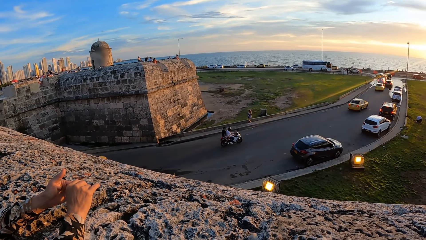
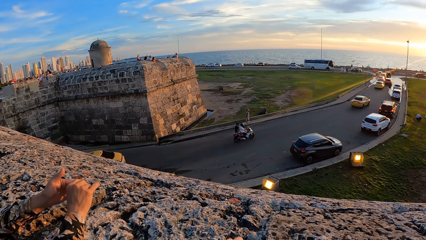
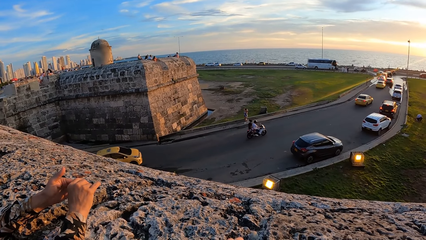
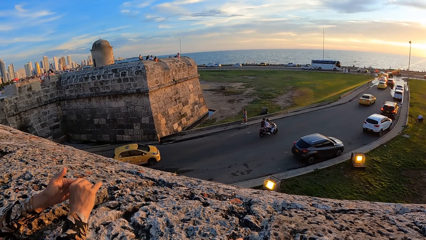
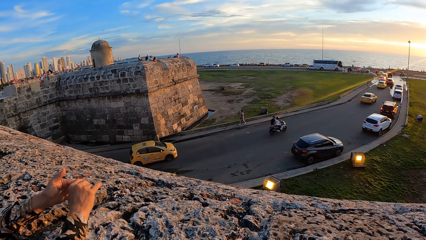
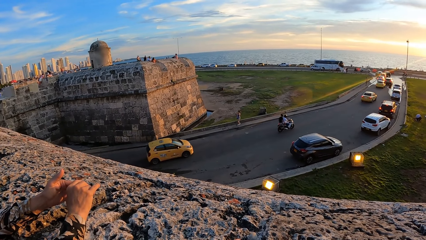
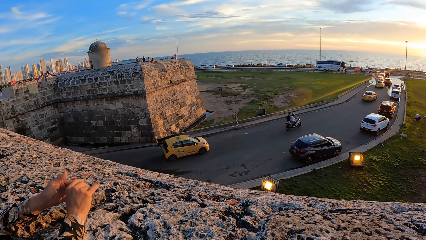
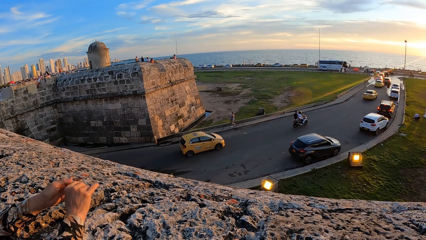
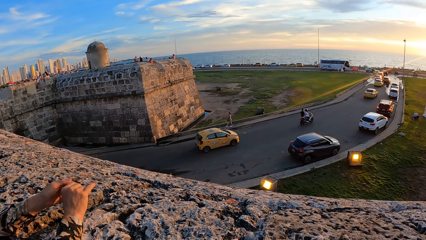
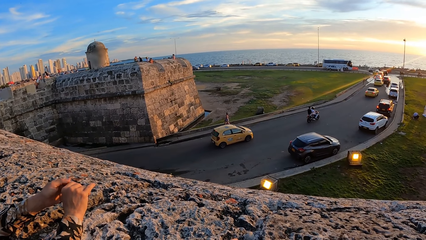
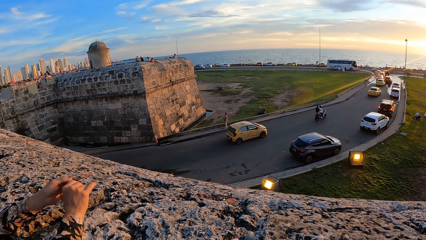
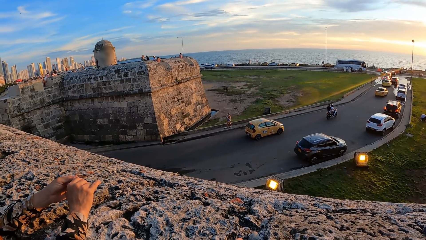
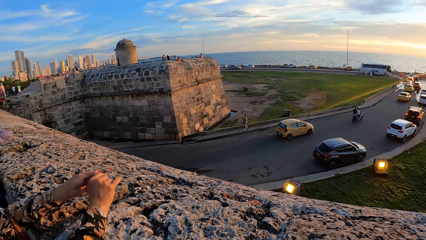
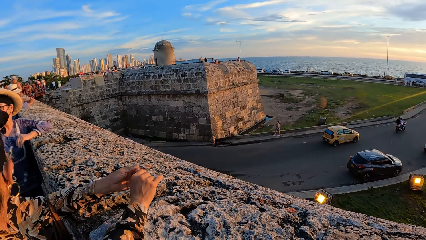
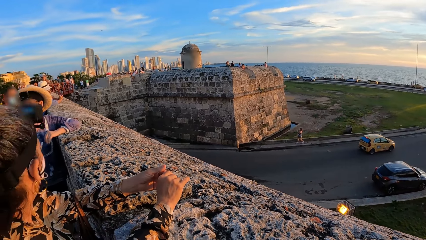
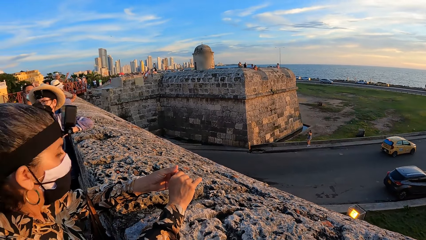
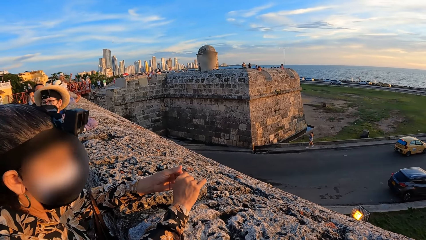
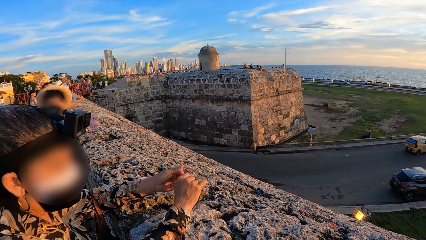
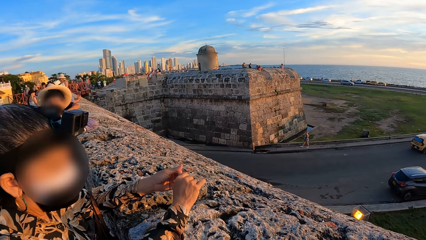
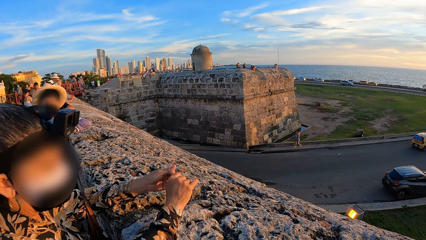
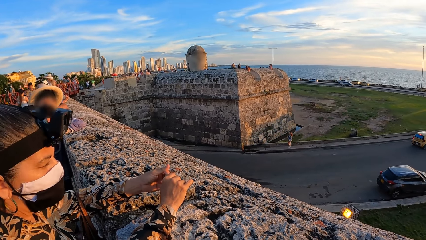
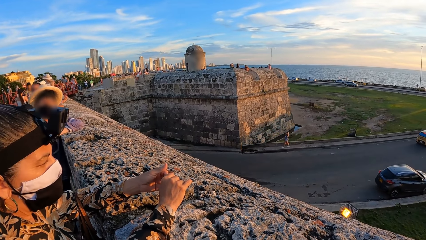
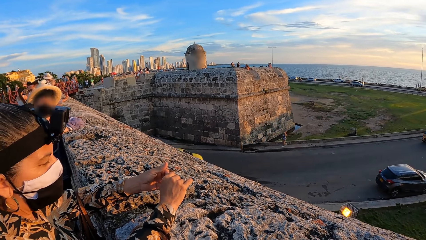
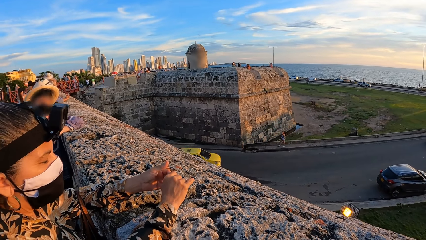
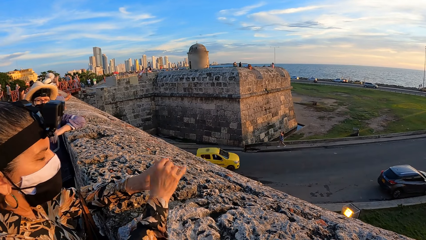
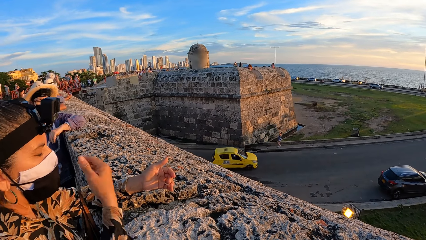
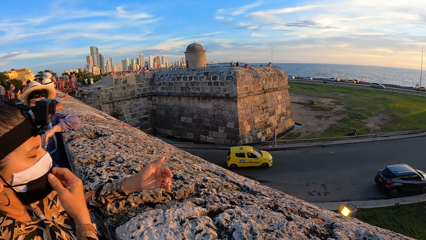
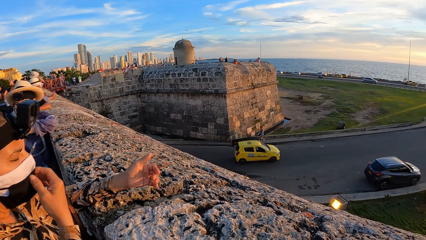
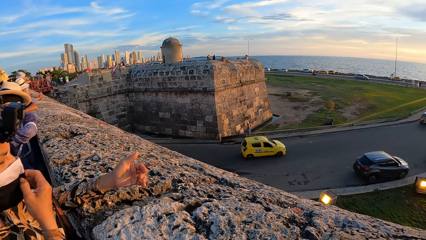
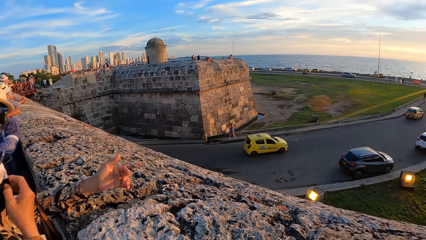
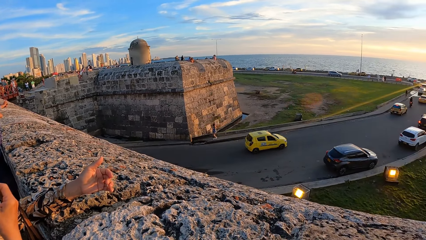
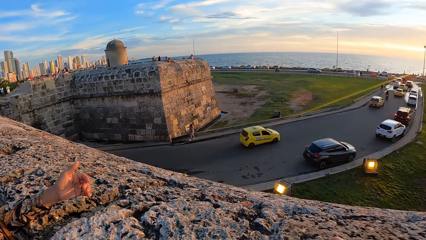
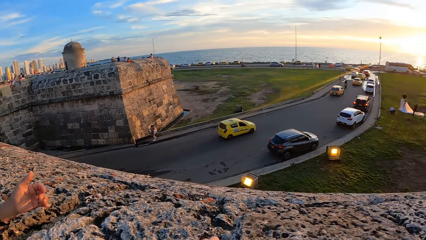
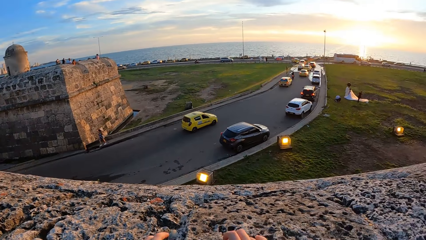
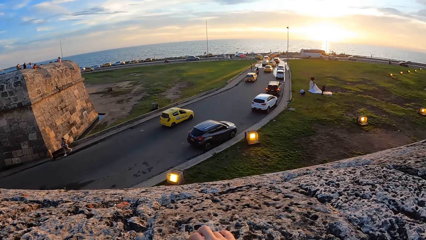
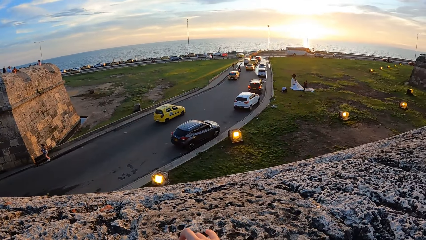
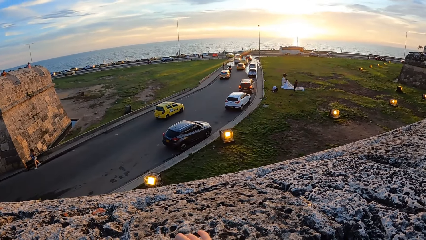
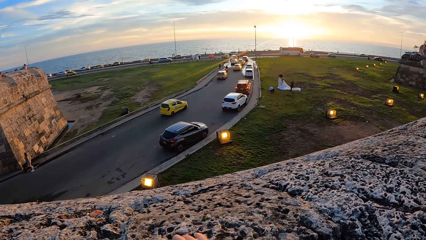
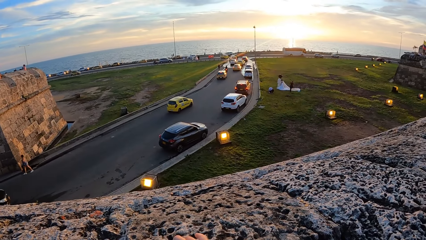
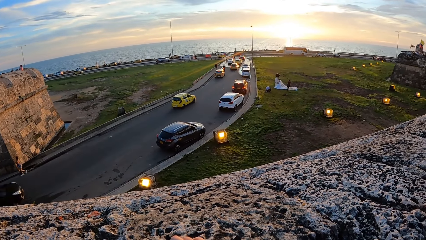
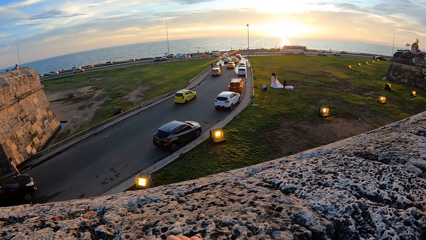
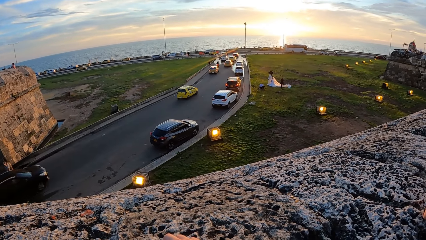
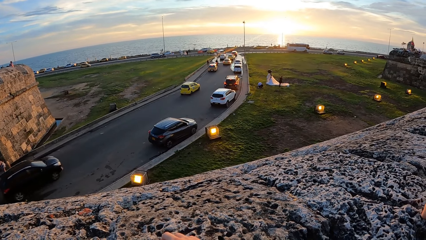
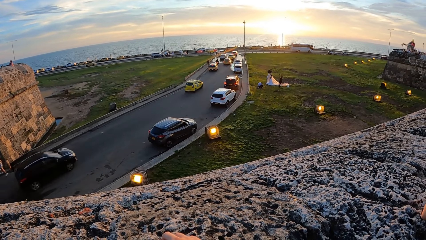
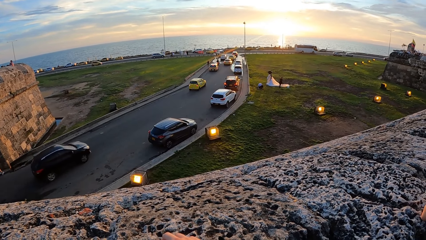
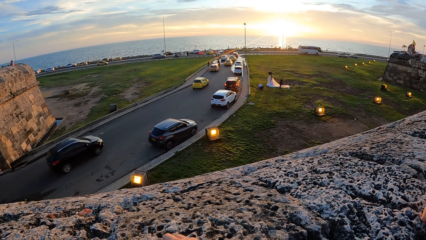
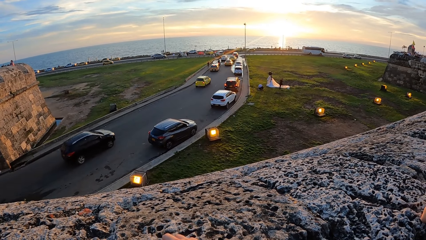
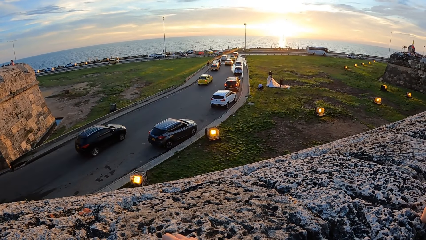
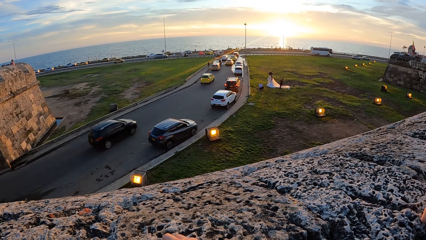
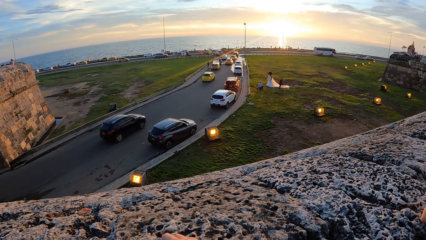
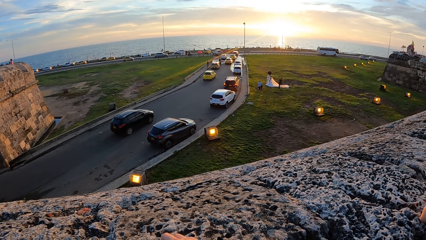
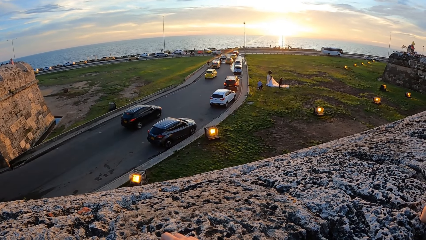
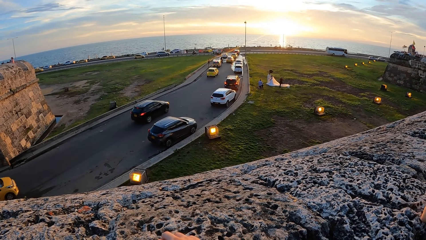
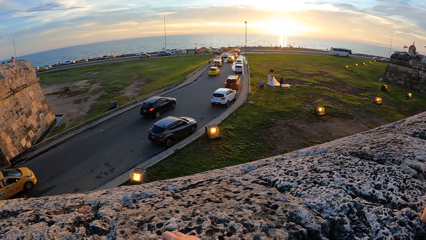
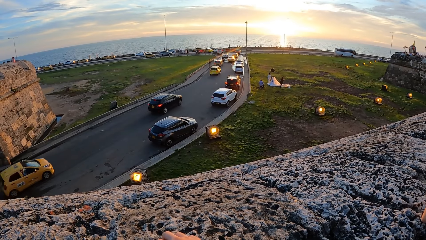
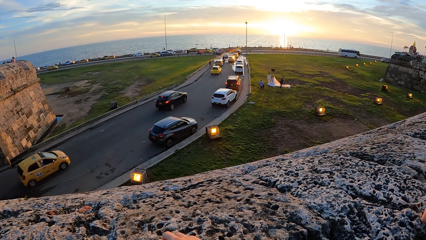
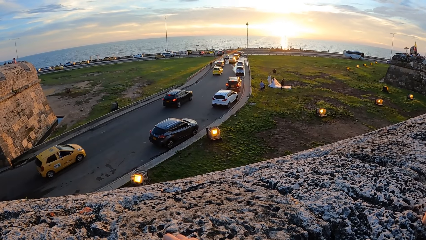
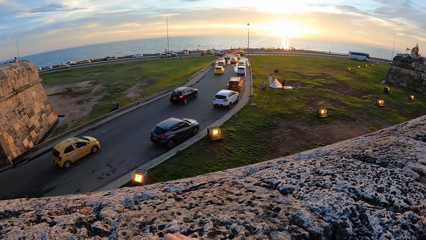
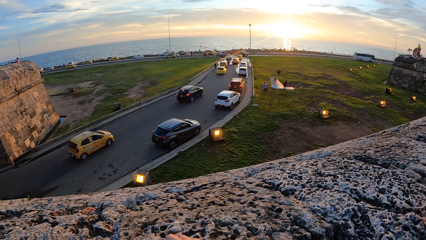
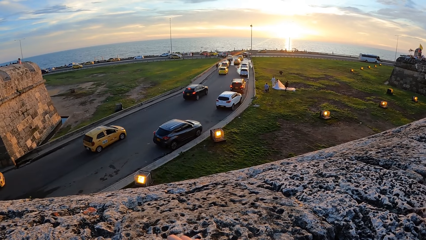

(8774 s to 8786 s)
The camera wearer looks at a lady. The lady adjusts a facemask on her face with her right hand. The camera wearer looks at the cars.

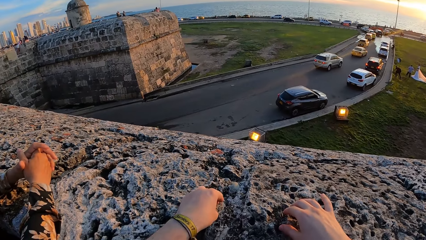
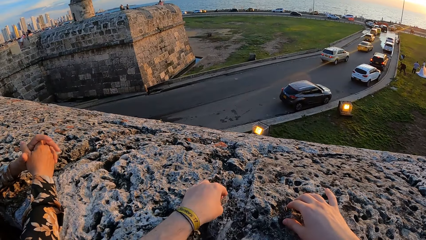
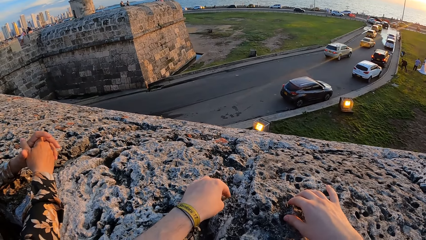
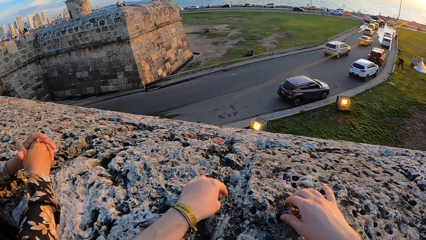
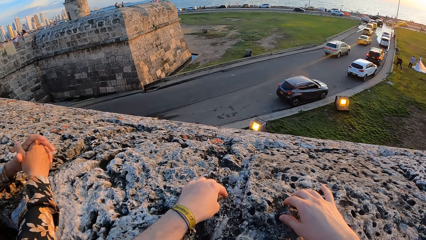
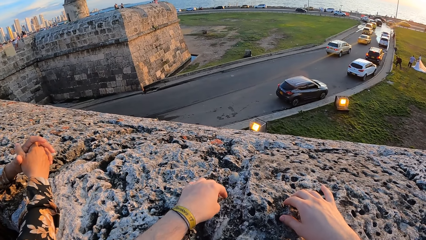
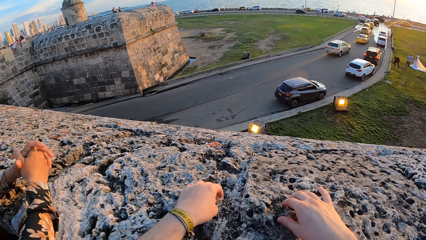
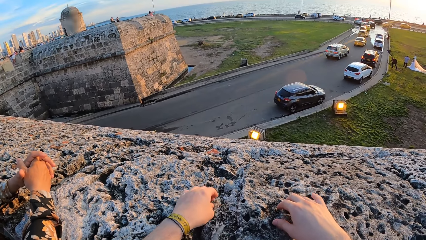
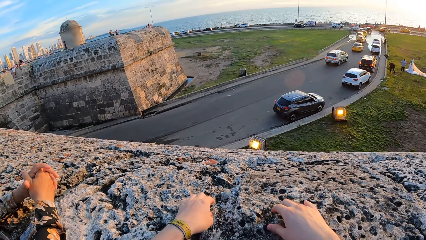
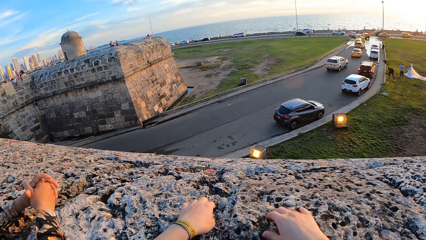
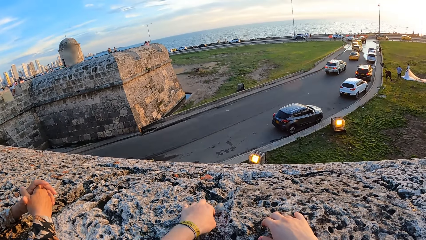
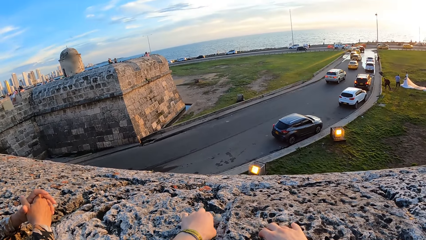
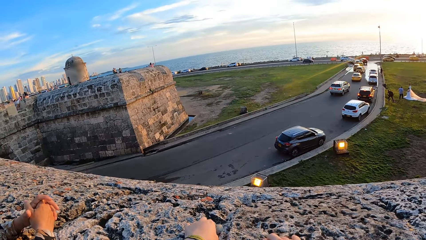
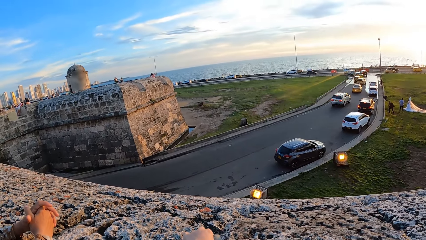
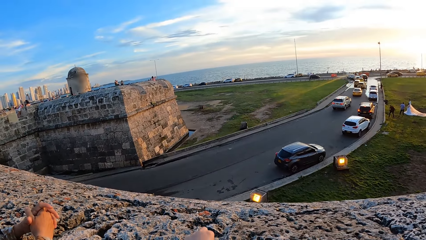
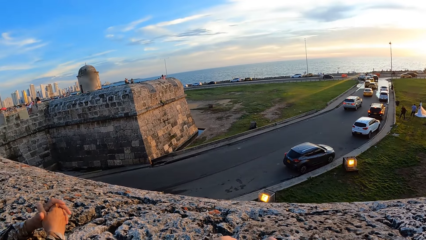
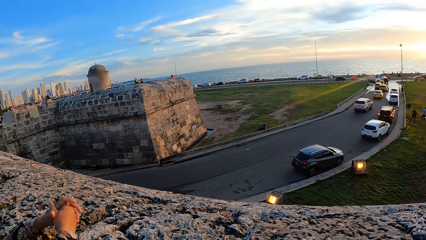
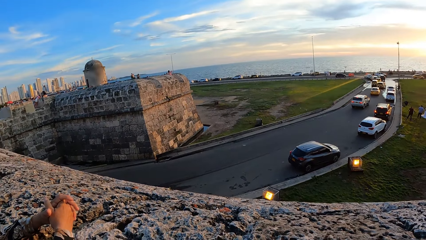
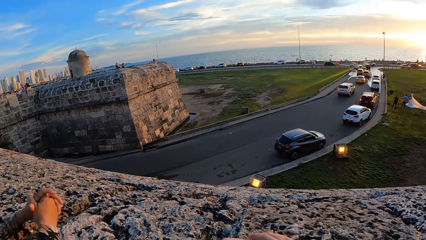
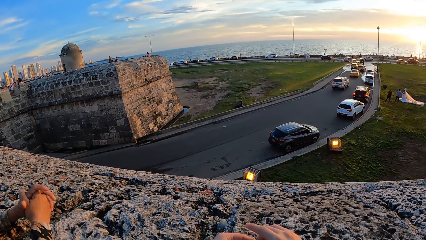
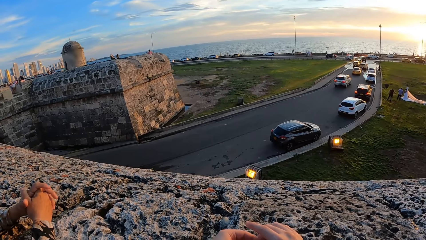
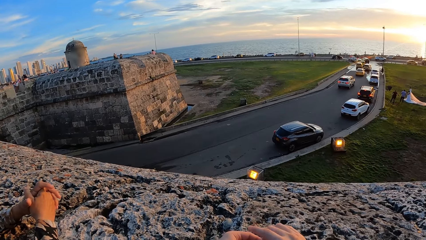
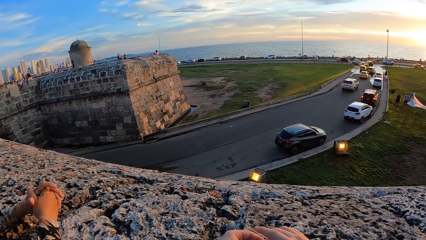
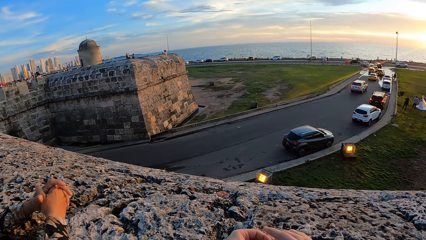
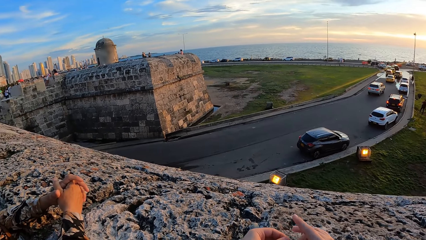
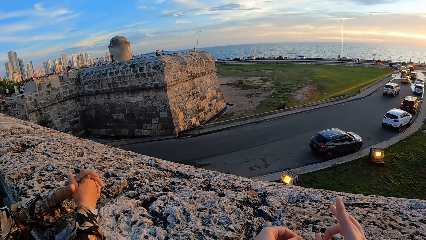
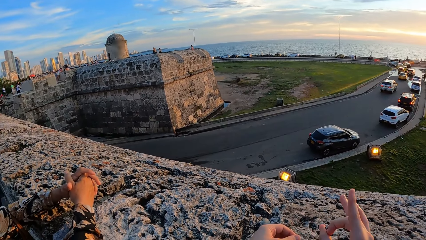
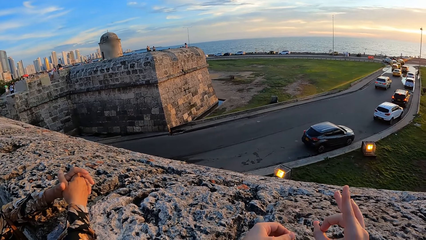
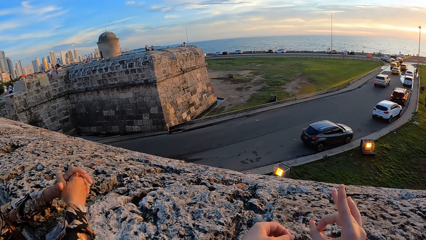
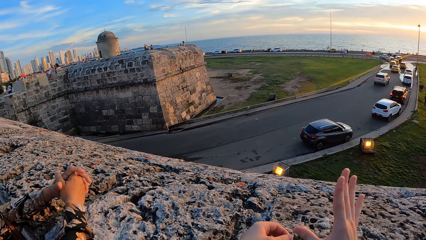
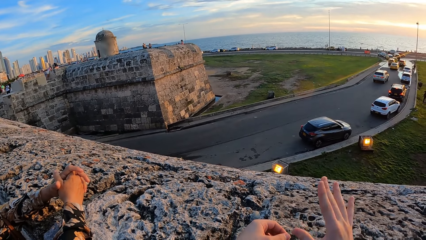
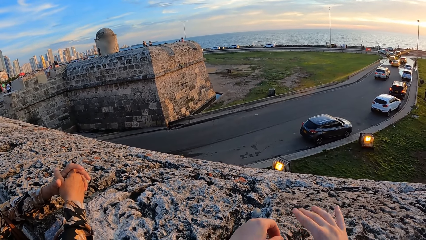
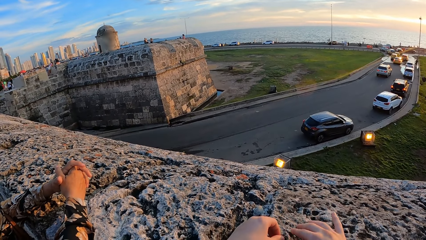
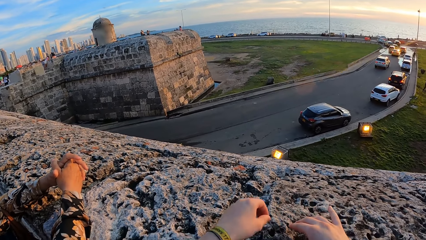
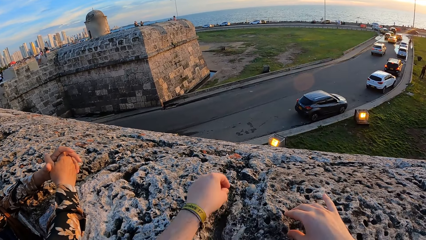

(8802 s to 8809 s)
The camera wearer looks at the concrete. He picks a stone from a fence with his left hand. He passes the stone from his left hand to his right hand. He flings the stone on the ground with his right hand. He moves the fingers.
